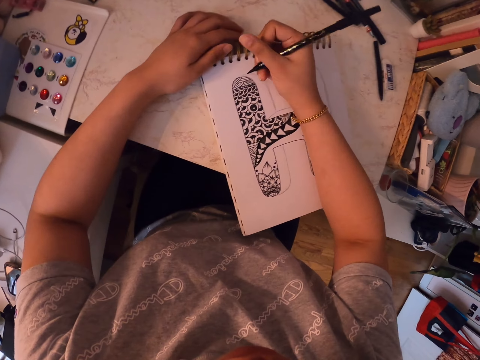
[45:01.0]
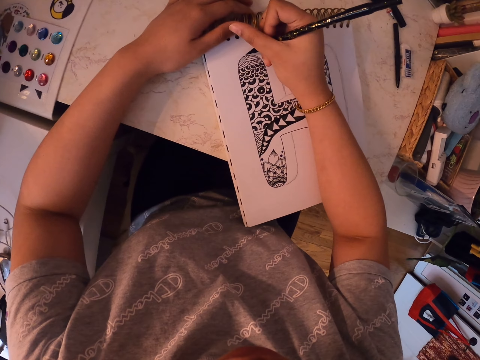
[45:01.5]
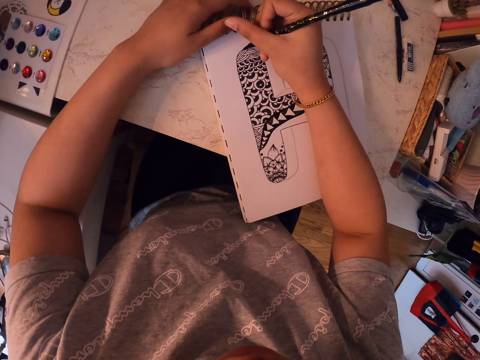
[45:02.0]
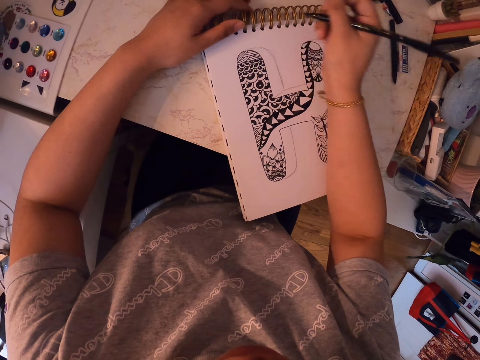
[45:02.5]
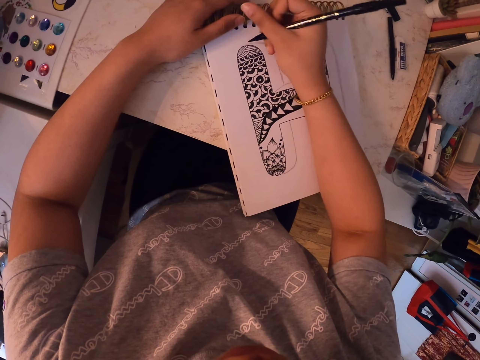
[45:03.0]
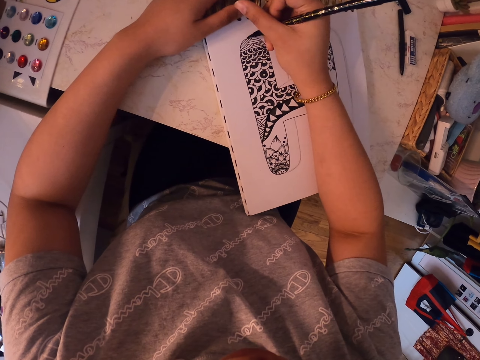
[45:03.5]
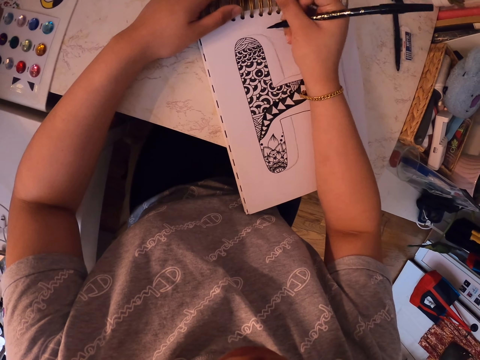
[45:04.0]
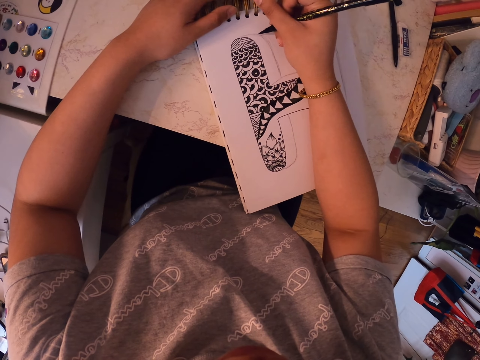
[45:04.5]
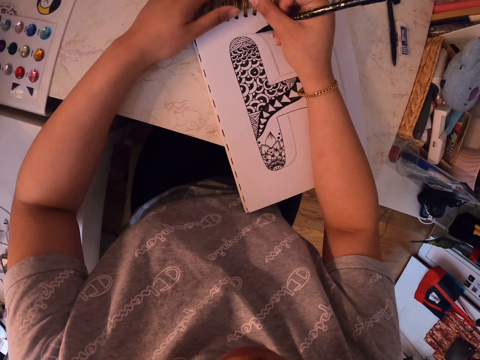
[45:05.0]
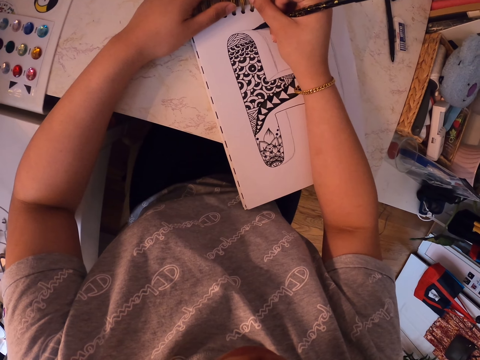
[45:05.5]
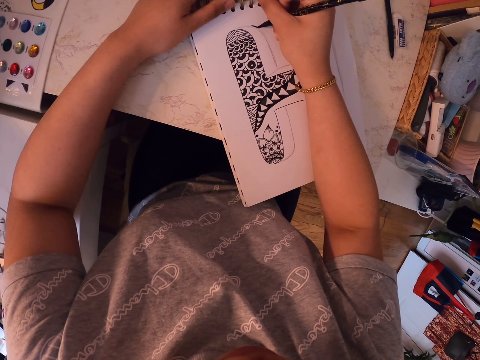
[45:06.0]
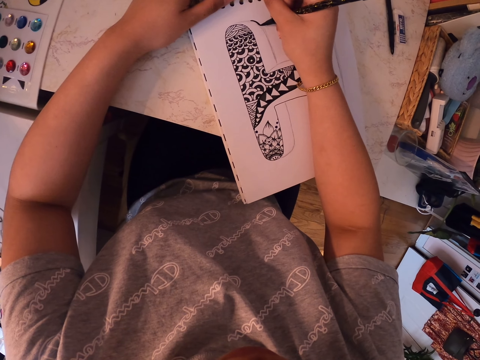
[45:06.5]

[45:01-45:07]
The camera wearer draws on the drawing book using the marker pen.

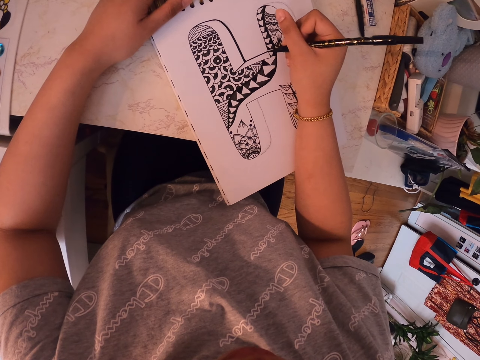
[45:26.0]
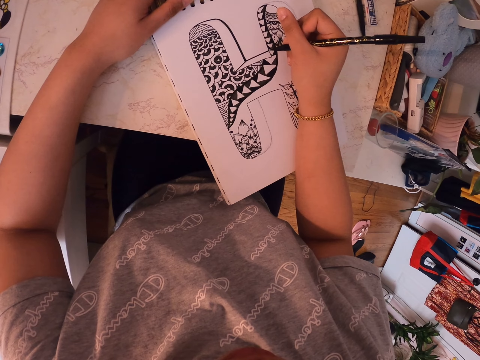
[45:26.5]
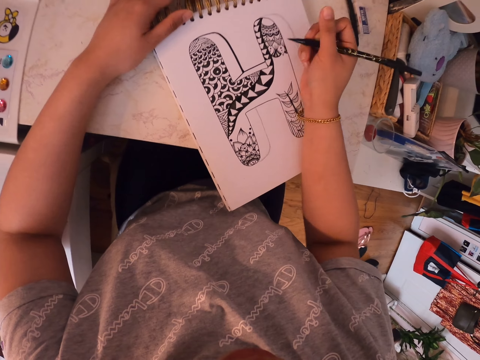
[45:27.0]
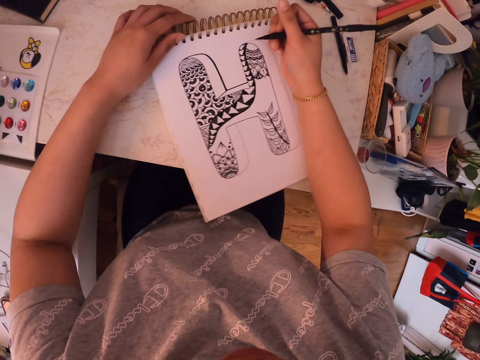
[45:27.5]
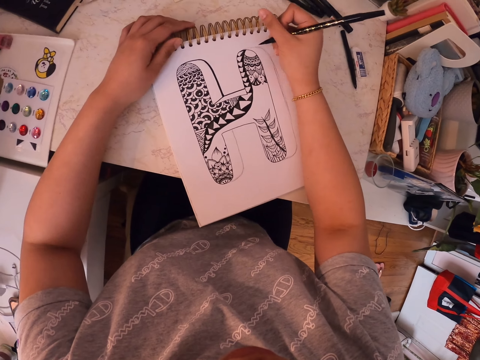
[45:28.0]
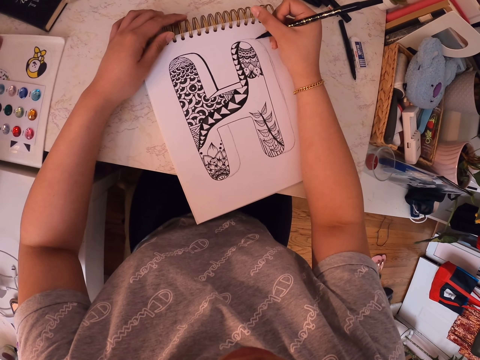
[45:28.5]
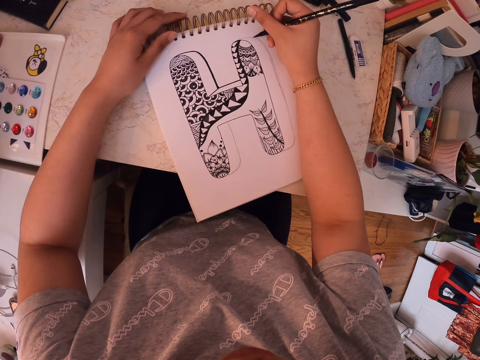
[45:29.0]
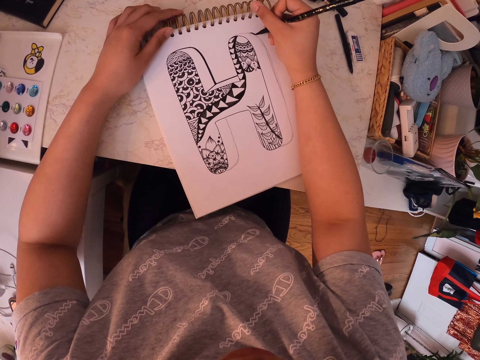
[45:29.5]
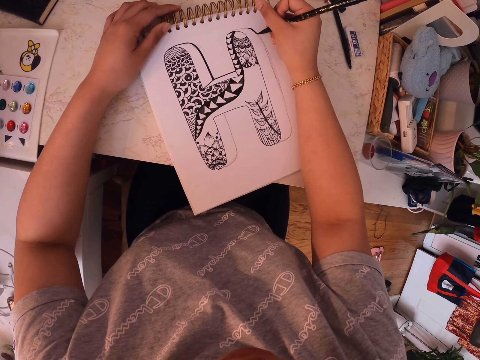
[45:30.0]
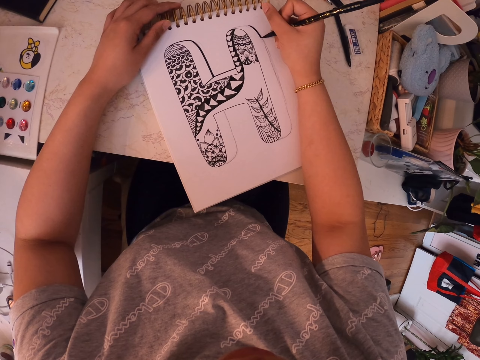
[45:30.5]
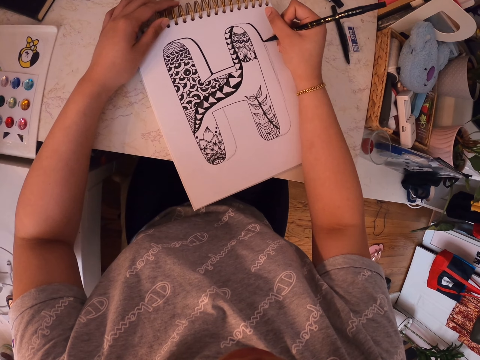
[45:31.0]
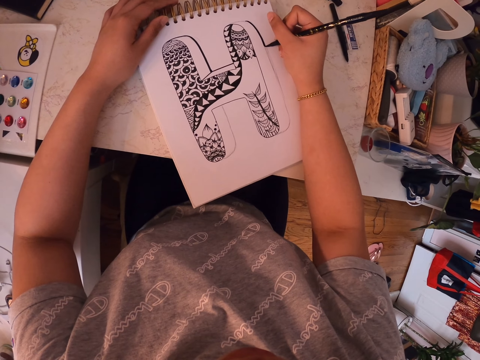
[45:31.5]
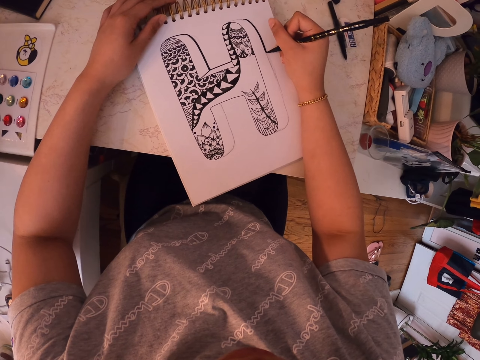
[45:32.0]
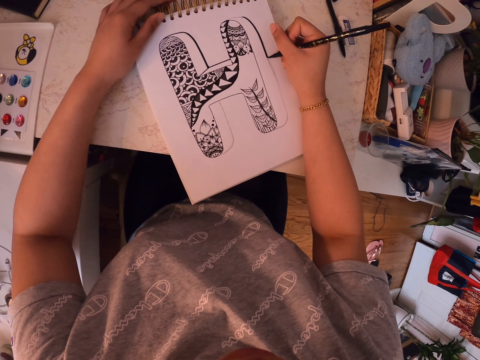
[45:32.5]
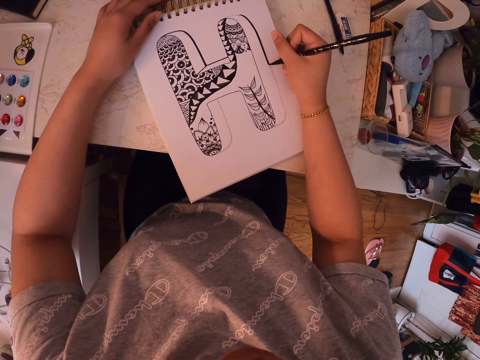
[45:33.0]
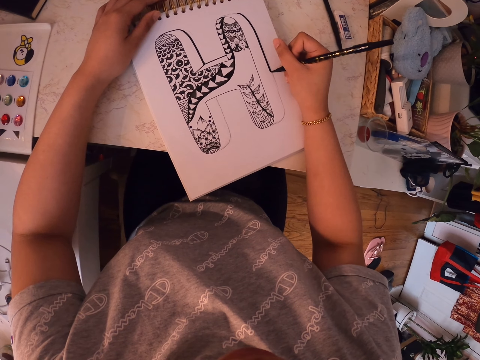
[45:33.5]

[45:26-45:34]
The camera wearer moves the drawing book. They draw on the drawing book using a marker pen.

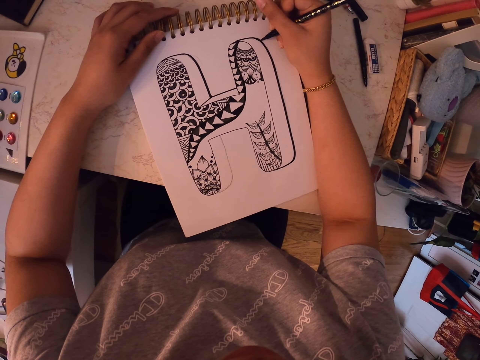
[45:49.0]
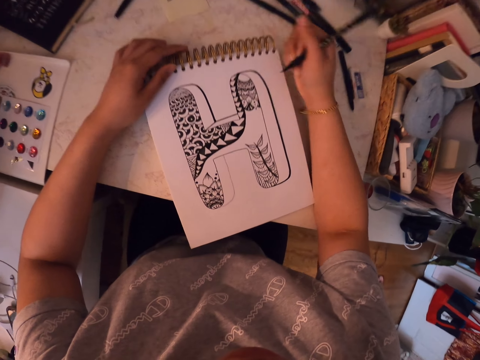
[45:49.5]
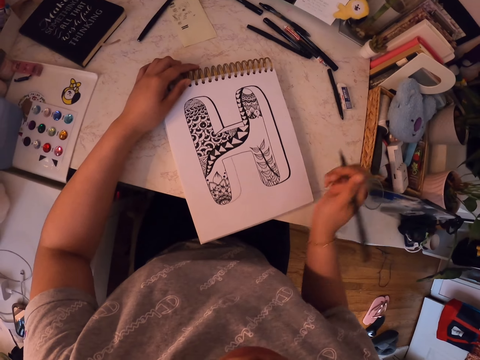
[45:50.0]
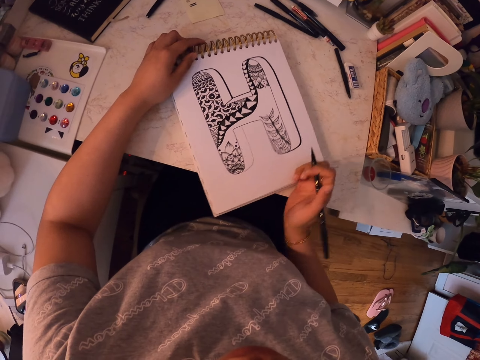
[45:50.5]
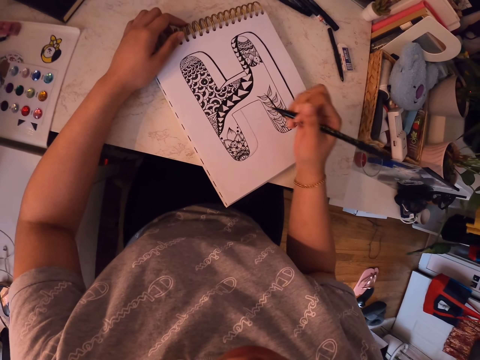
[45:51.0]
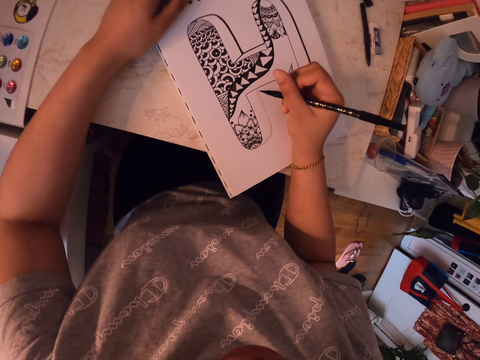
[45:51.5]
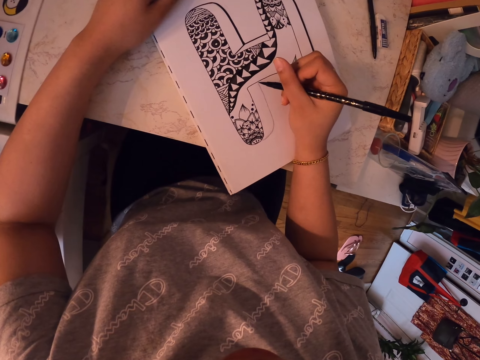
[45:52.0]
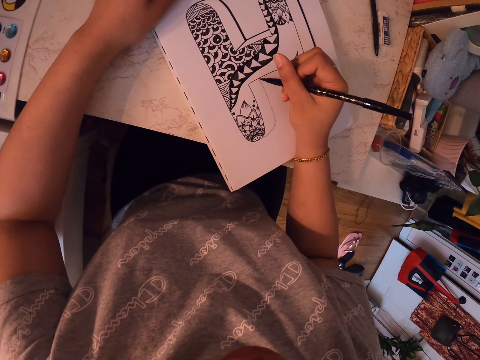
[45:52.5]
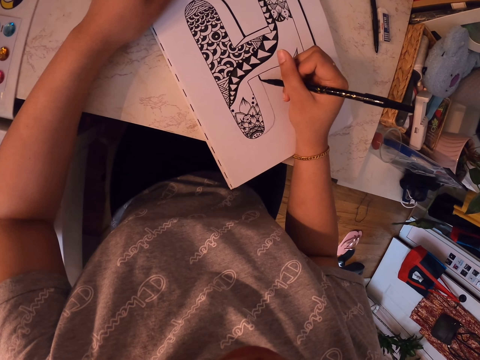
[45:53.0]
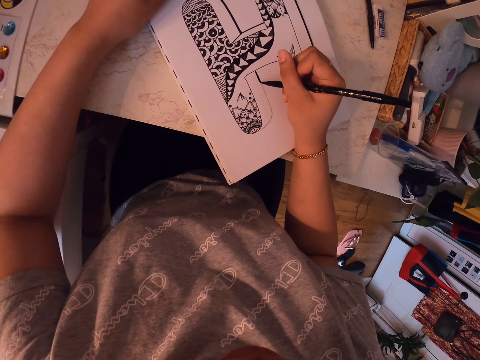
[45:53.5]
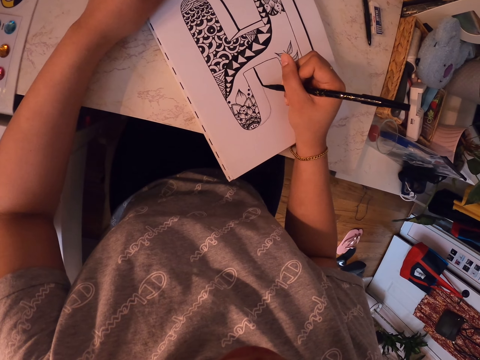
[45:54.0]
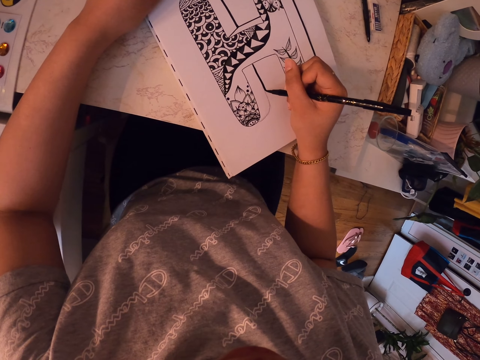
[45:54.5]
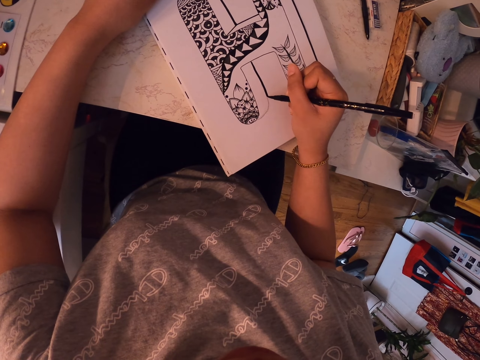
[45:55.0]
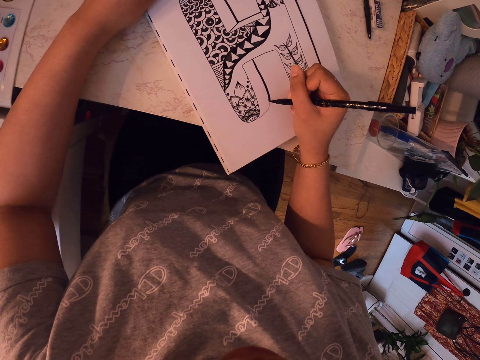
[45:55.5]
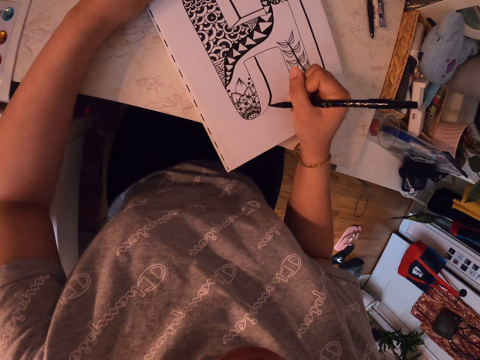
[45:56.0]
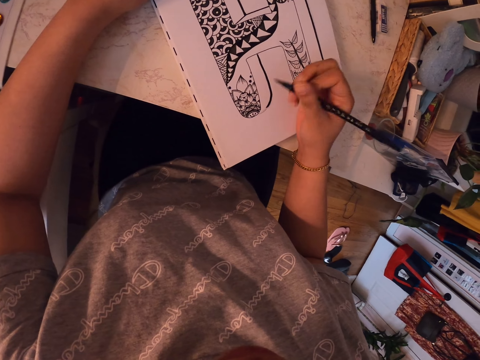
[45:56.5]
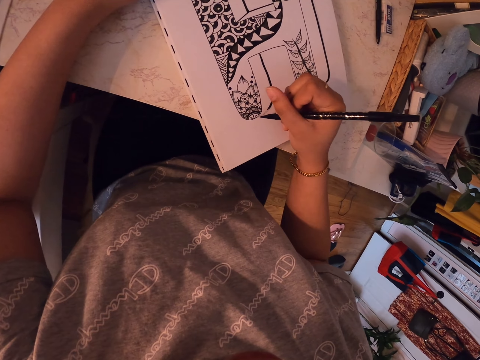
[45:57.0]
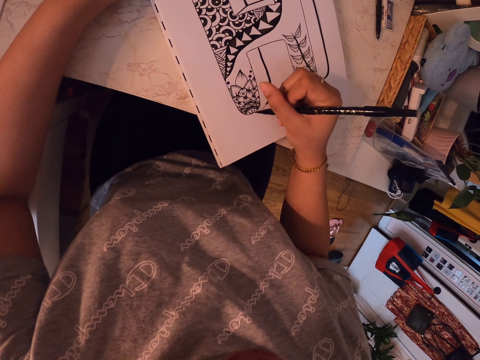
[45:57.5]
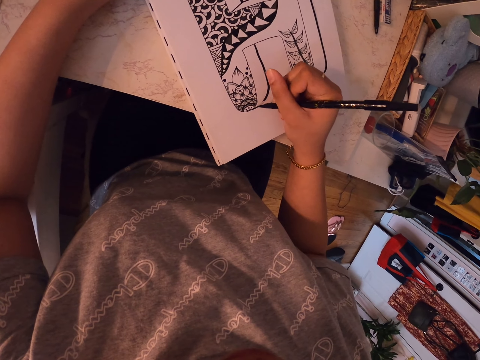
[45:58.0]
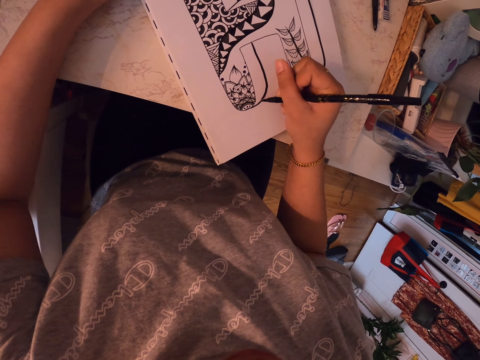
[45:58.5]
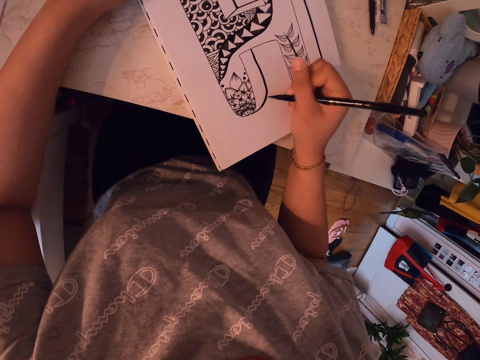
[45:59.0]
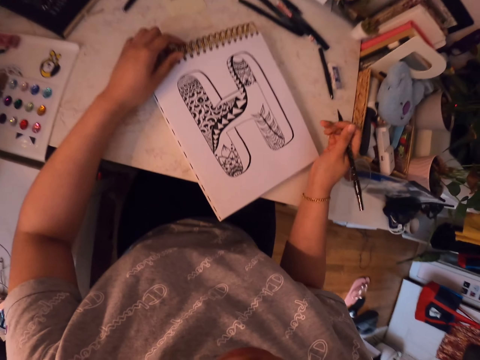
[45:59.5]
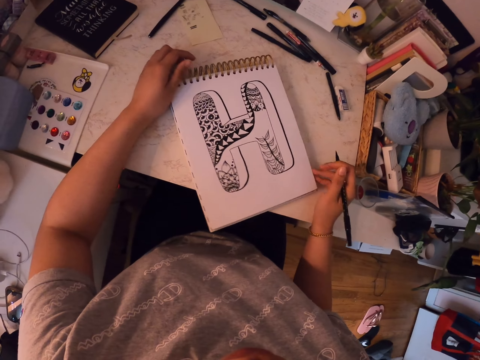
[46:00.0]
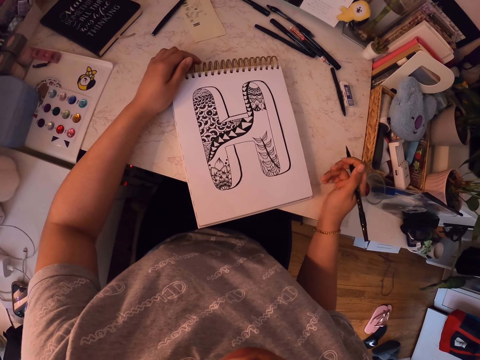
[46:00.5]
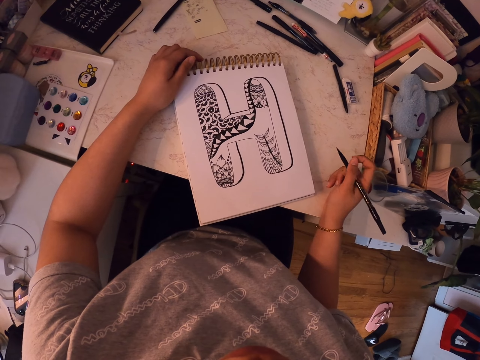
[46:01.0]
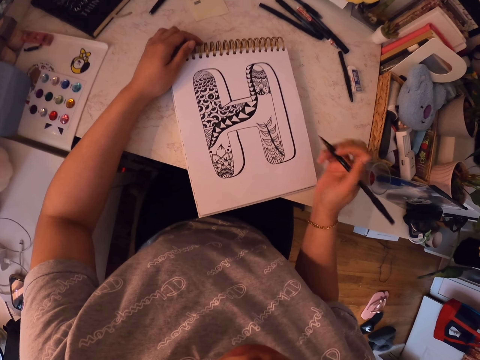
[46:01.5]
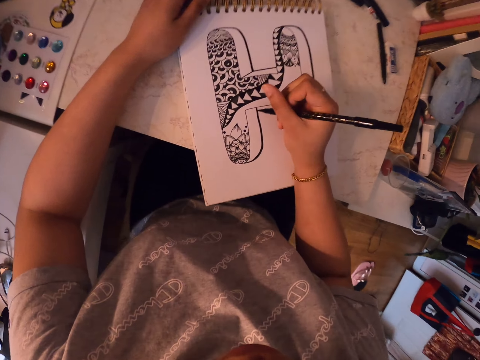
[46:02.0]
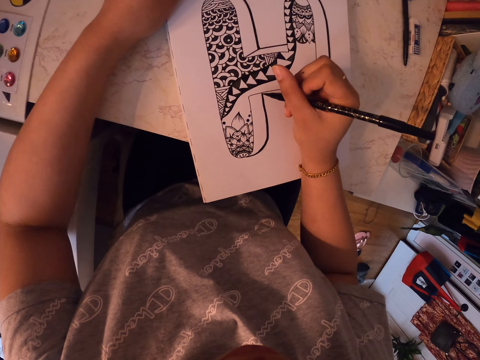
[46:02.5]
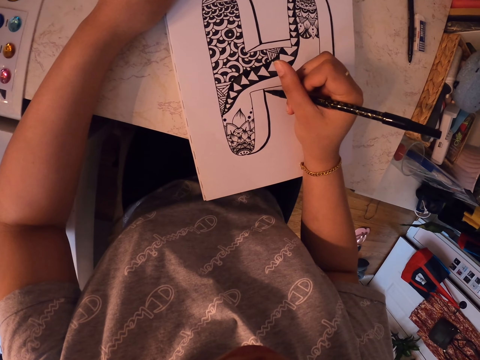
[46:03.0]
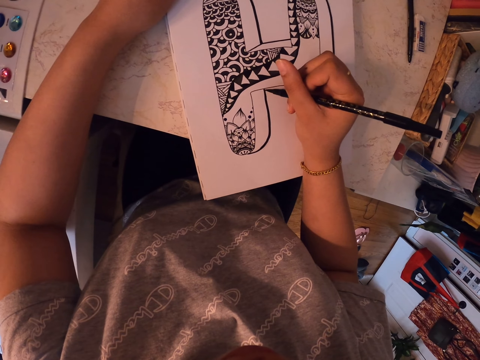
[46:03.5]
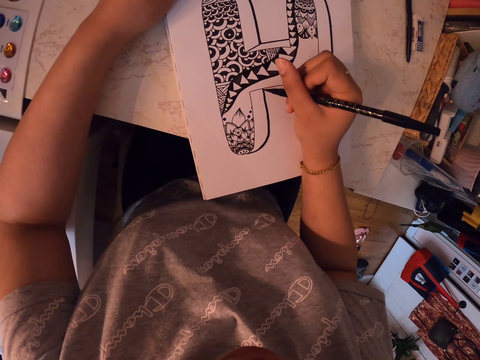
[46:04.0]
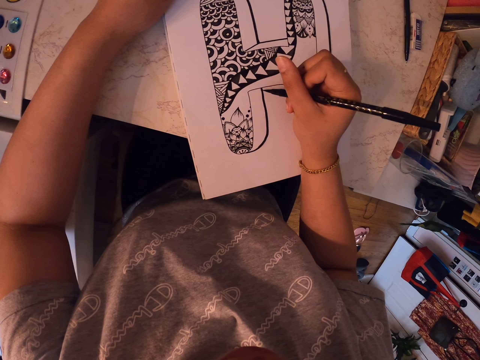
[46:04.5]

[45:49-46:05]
The camera wearer moves the drawing book. They draw on the drawing book using a marker pen. They move the drawing book. They draw on the drawing book using a marker pen.
